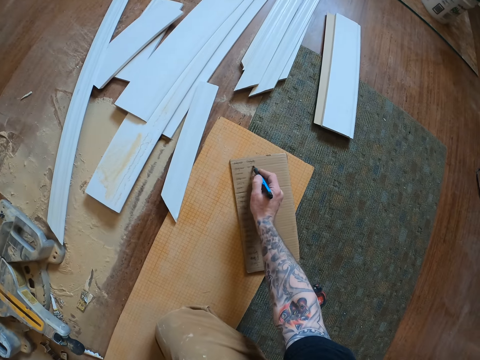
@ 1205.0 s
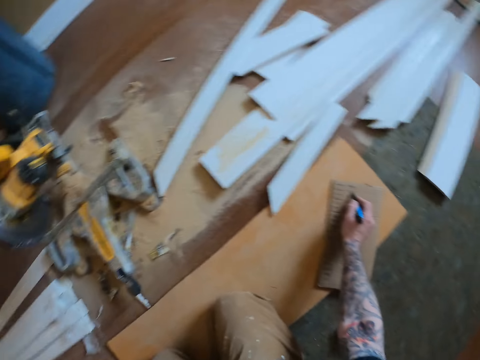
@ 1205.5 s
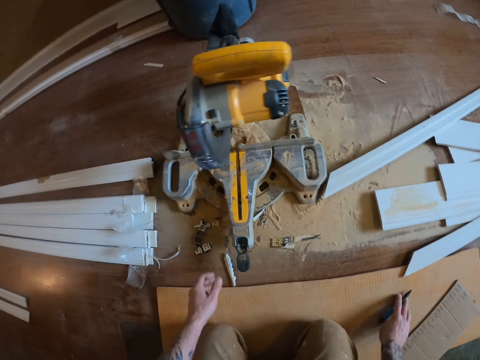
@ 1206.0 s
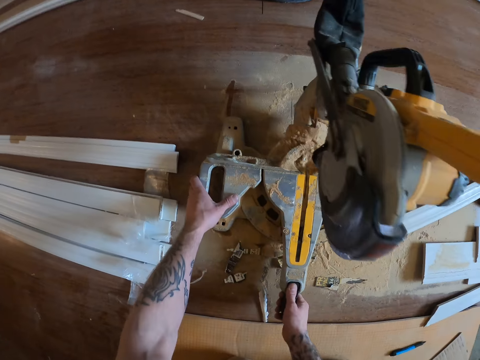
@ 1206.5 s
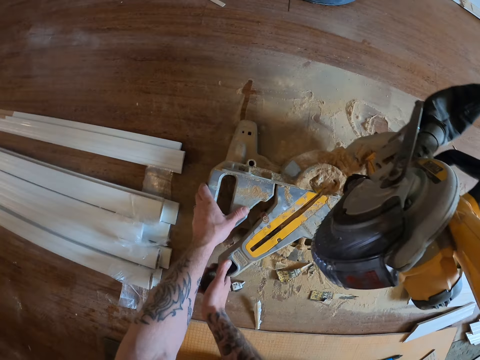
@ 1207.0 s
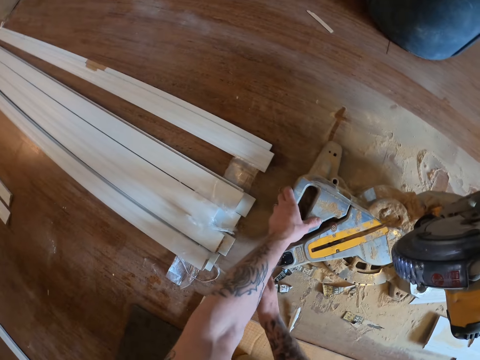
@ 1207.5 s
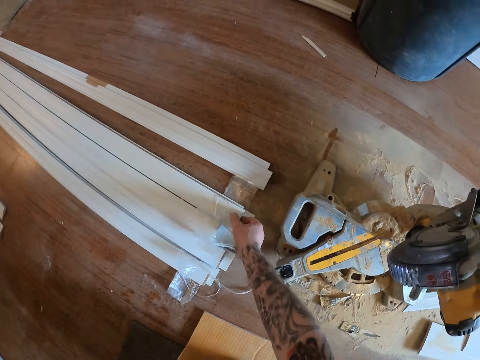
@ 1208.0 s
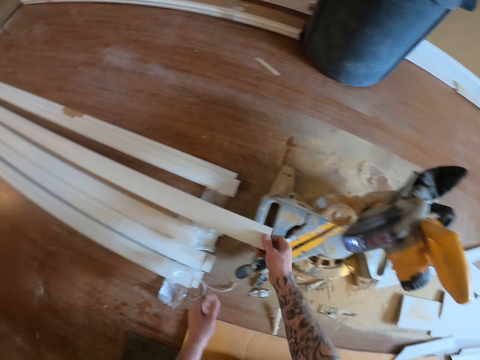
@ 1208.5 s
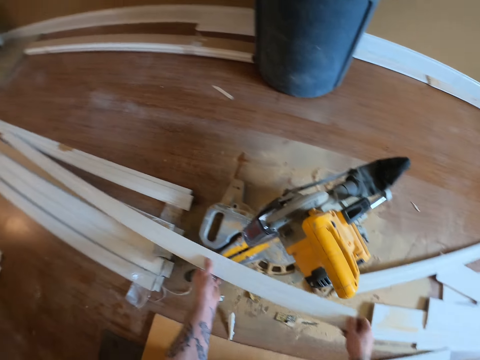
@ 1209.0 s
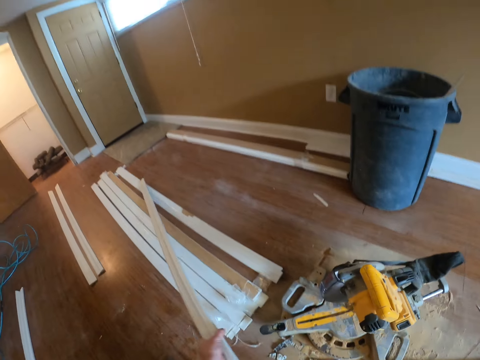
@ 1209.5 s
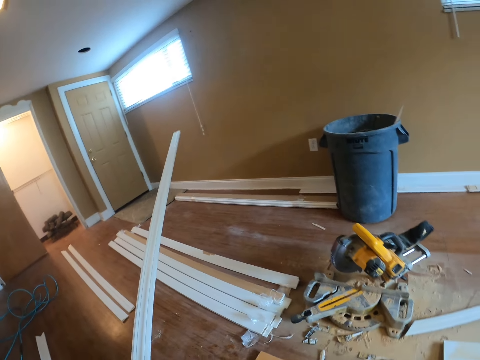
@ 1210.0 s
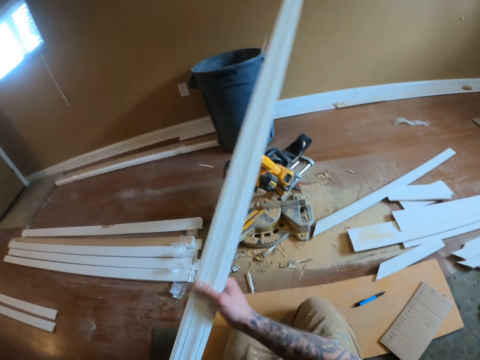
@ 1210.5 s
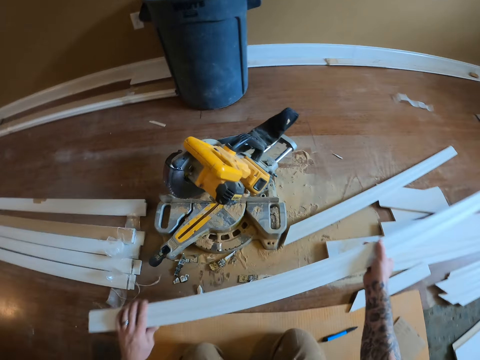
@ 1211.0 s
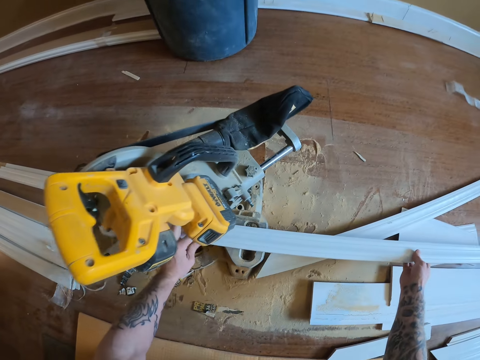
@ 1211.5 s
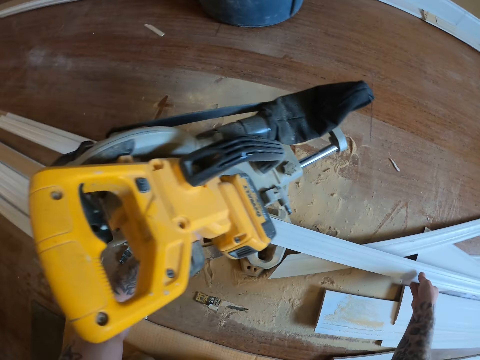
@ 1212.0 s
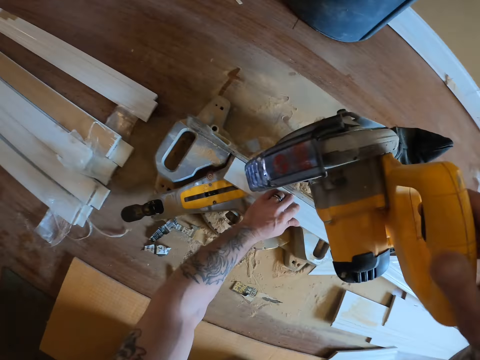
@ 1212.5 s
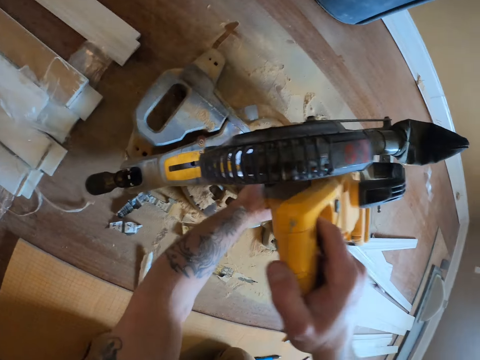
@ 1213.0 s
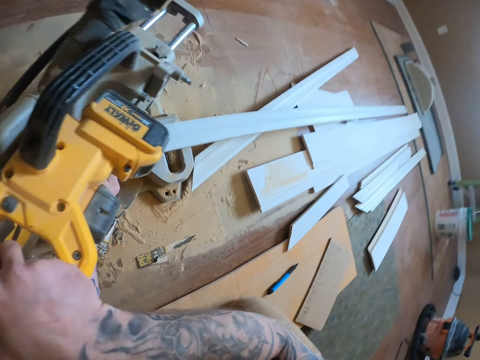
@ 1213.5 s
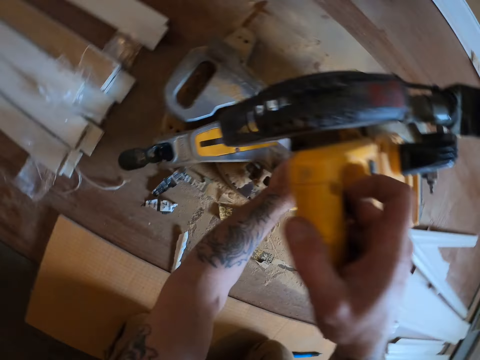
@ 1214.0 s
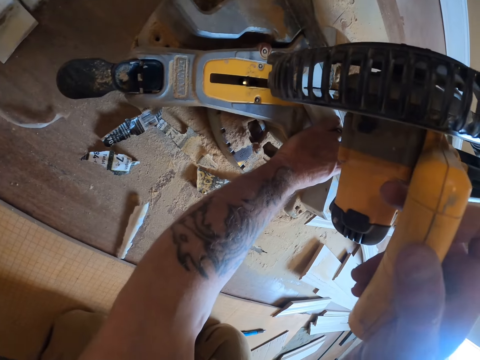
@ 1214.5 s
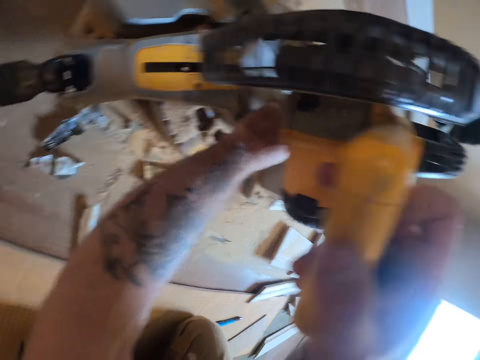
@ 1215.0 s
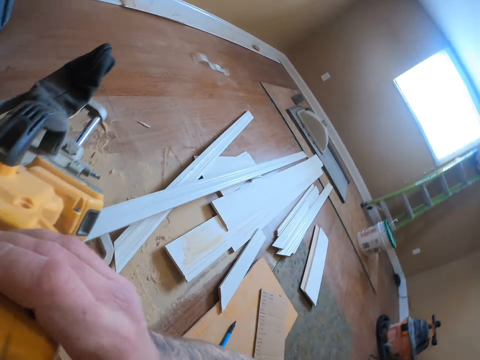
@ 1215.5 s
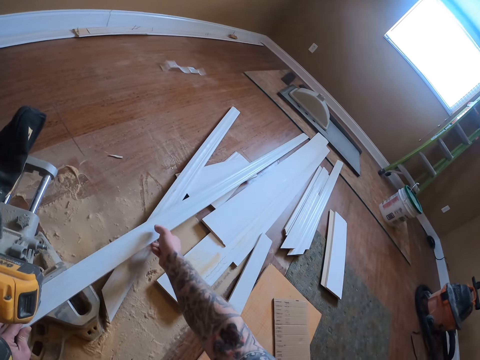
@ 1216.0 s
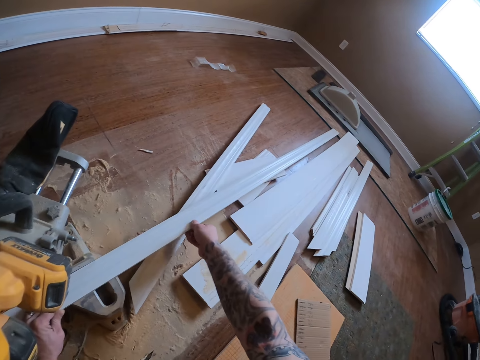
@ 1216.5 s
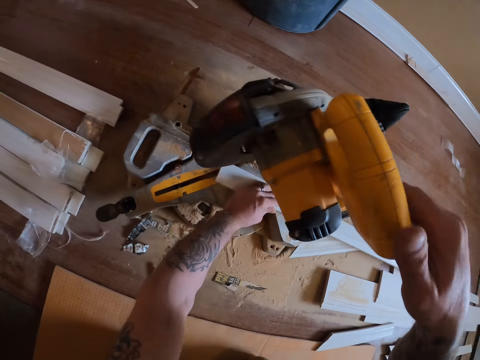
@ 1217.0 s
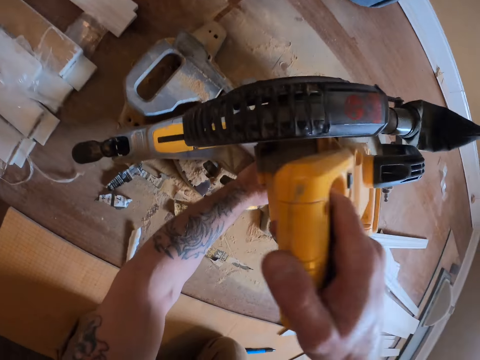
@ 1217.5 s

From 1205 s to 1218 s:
The camera wearer writes on the cardboard. They turn the circular saw. They pick up the piece of wood. They place the wood piece on the circular saw. They pull down the circular saw handle. They cut the piece of wood.

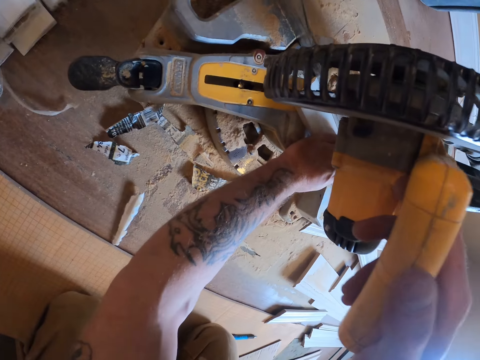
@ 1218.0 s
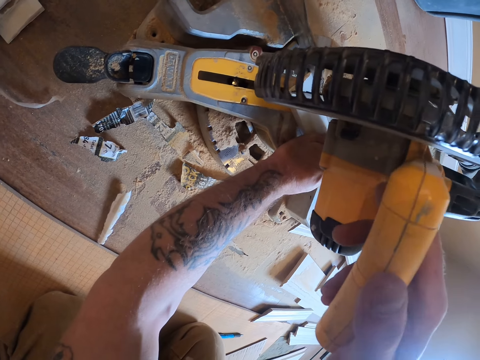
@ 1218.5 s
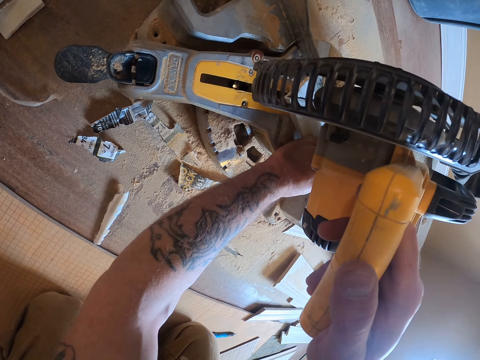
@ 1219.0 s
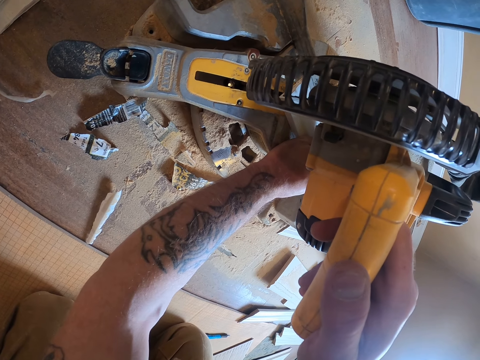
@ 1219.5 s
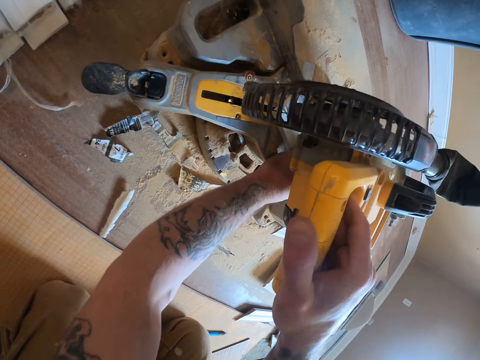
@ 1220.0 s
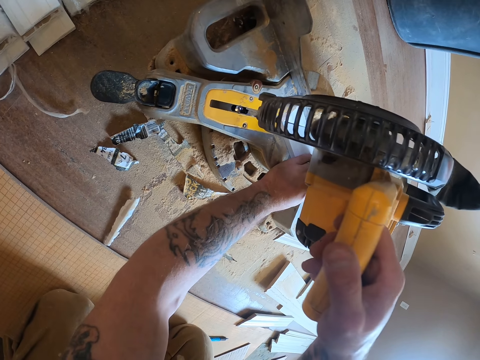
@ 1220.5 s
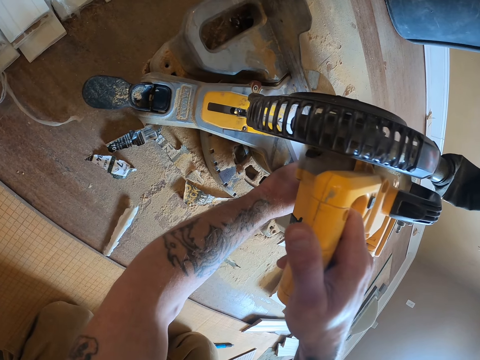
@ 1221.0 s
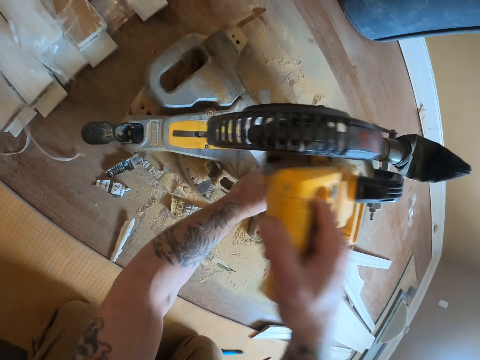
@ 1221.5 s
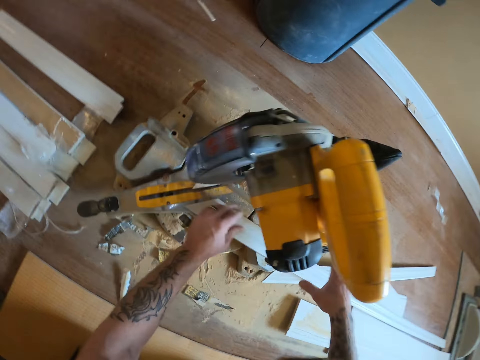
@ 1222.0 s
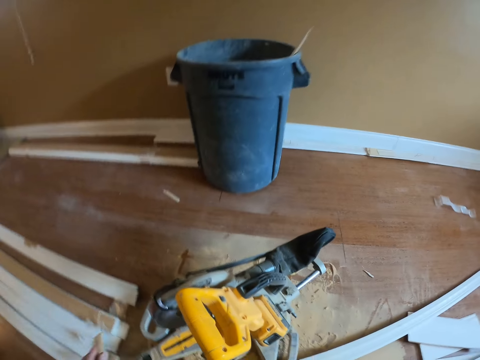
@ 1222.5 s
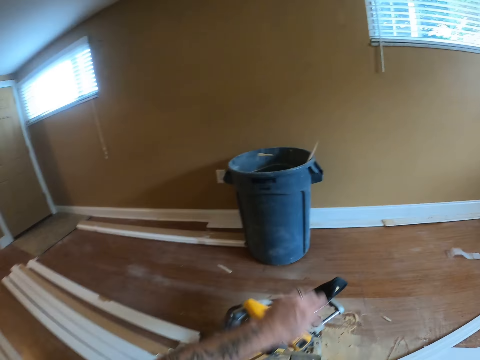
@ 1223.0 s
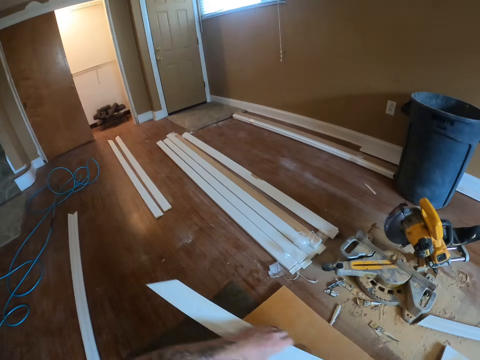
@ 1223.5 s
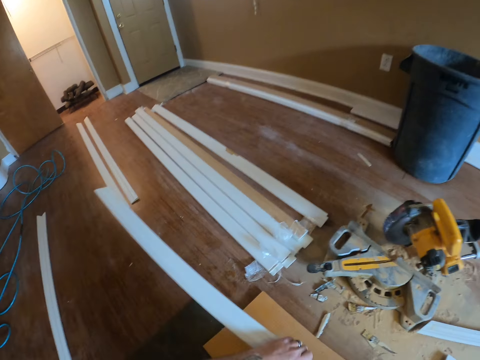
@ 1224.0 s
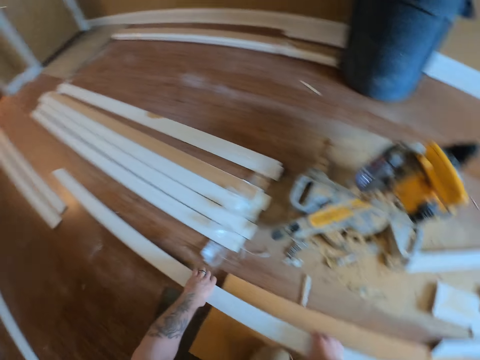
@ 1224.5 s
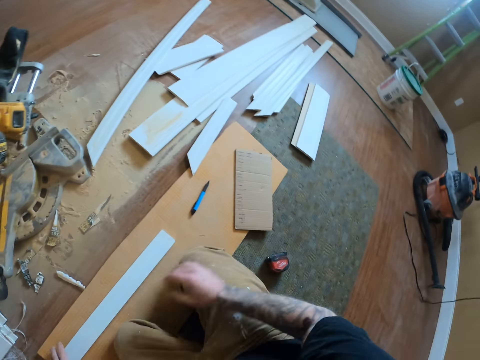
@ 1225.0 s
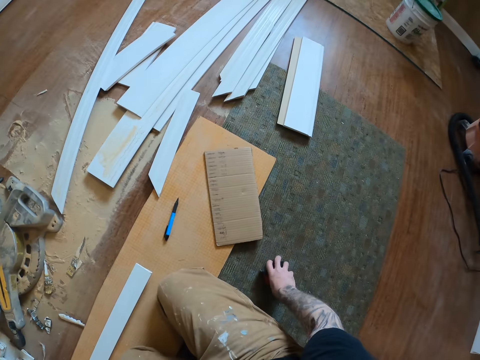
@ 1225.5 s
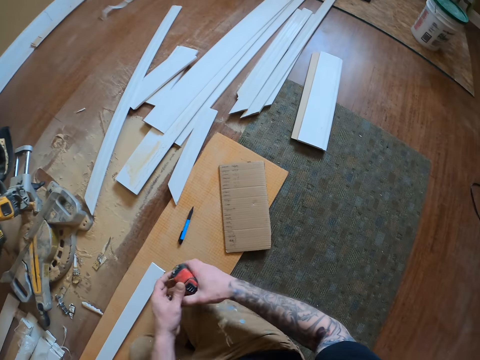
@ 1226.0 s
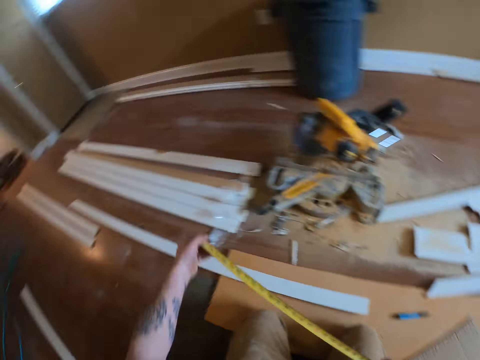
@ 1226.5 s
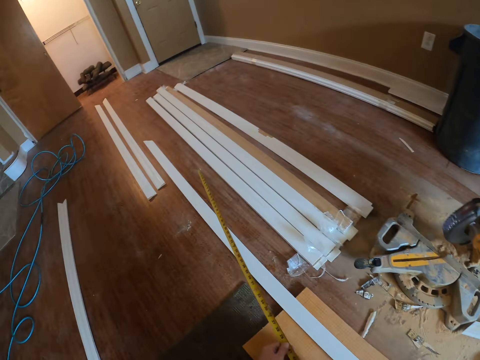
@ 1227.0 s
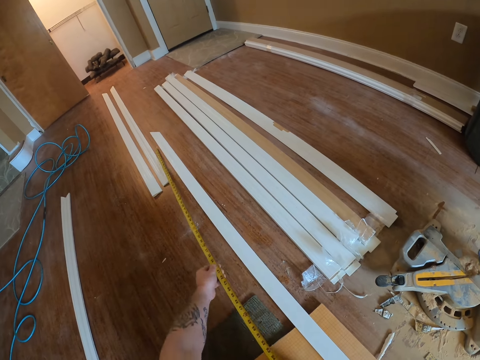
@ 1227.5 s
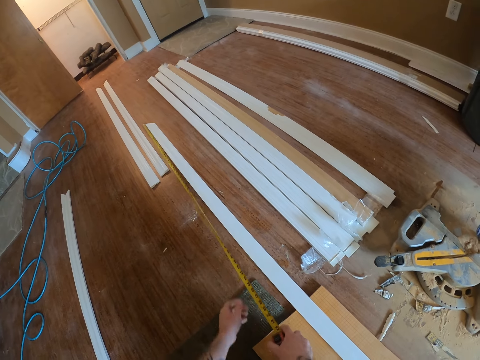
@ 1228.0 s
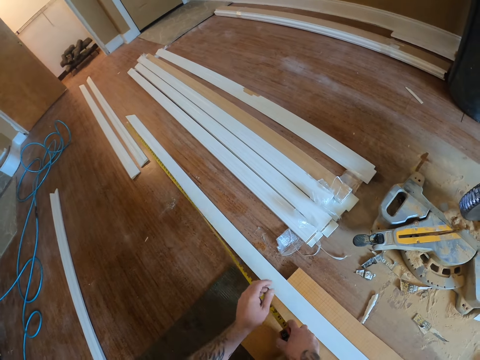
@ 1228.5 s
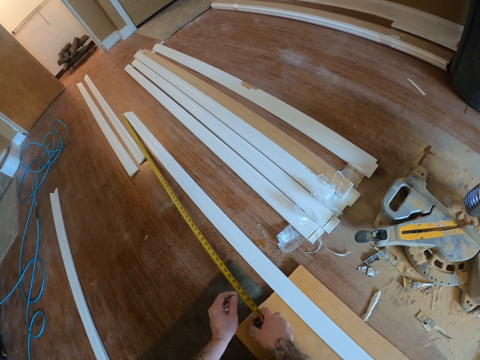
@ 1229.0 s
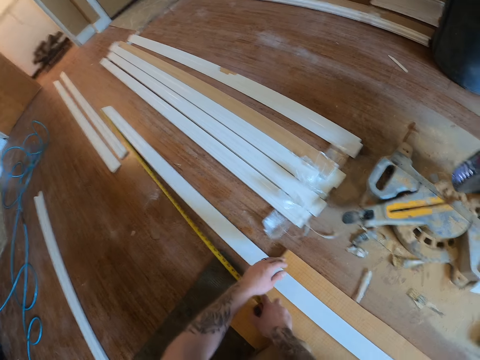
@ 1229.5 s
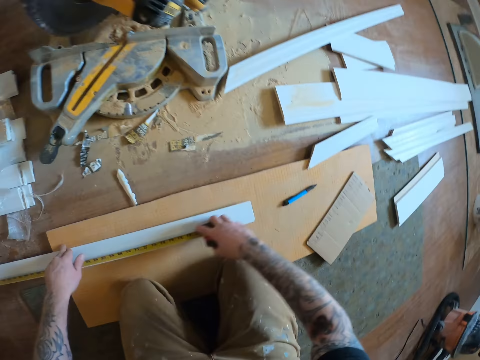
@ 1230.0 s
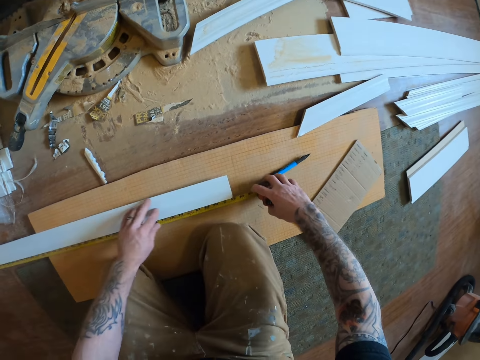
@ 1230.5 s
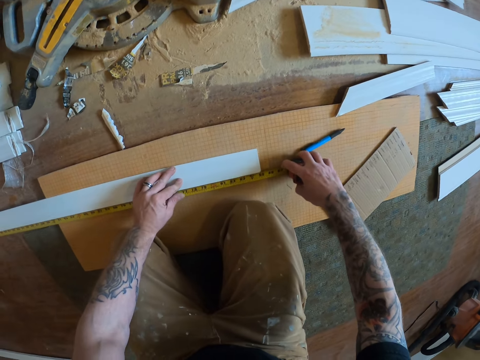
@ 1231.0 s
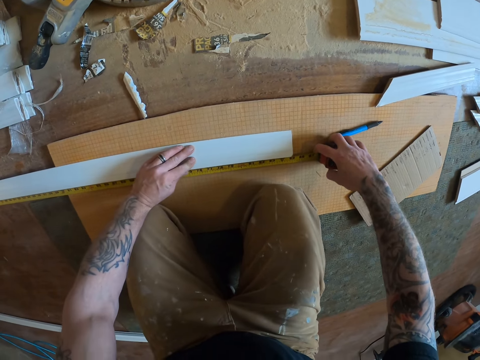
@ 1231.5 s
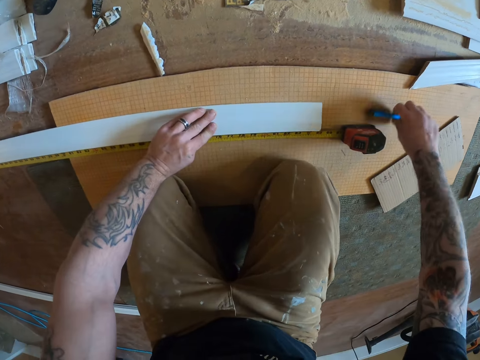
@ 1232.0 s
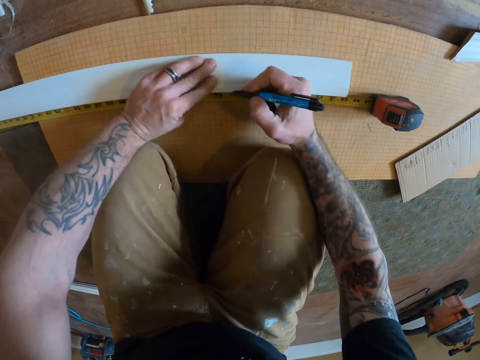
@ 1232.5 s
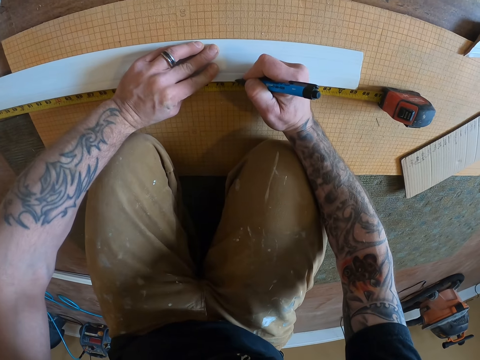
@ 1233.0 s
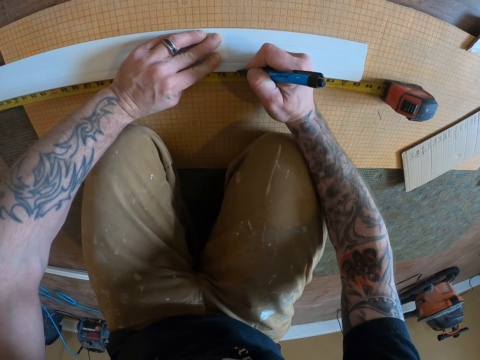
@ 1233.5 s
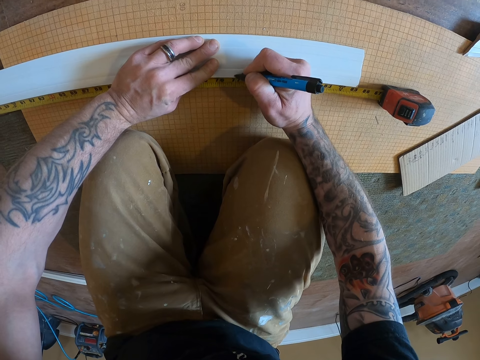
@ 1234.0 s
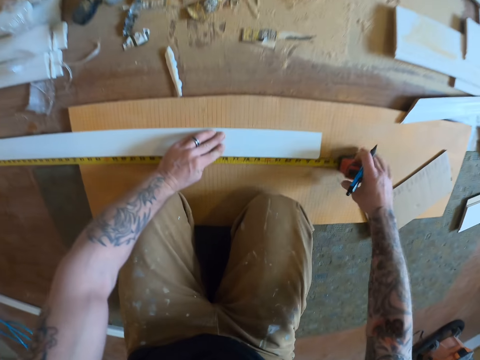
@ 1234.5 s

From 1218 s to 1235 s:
The camera wearer cuts the wood piece. They throw the piece of wood in the dust bin. They put down the wood piece. They pick up the tape measure, open the tape measure, and measure the wood piece. They pick up the mark pen and mark the wood piece.
